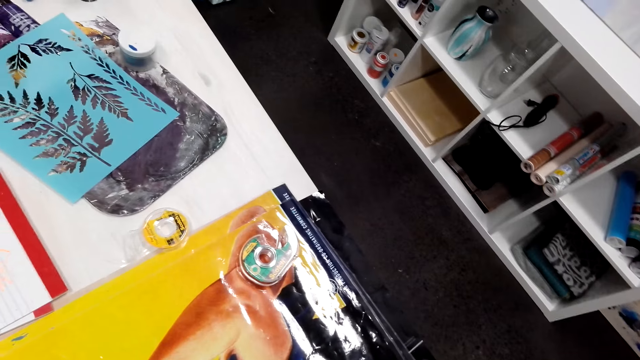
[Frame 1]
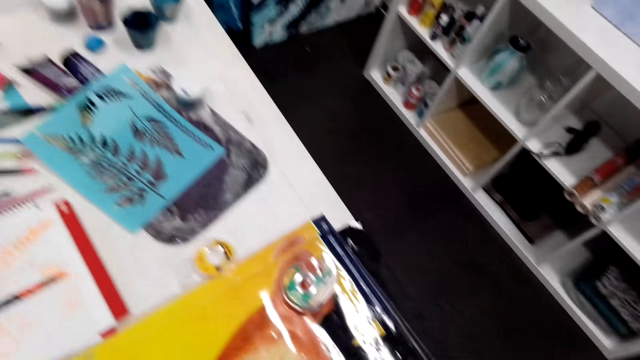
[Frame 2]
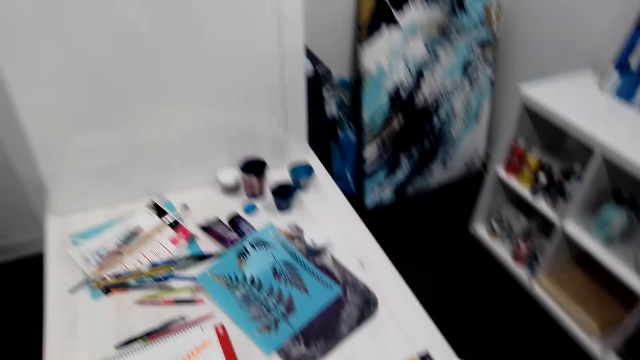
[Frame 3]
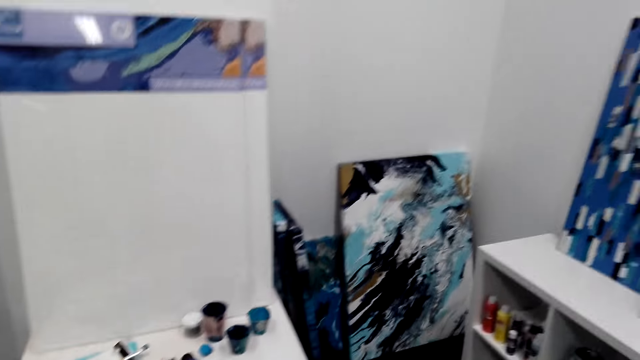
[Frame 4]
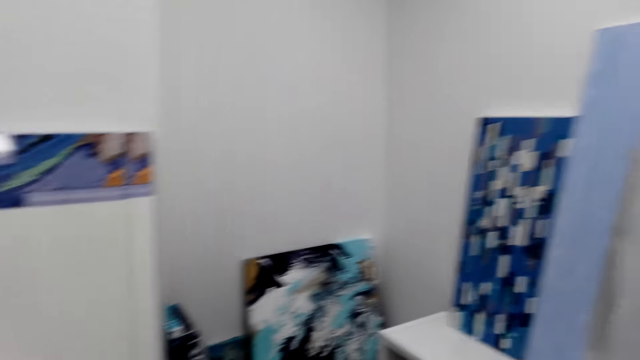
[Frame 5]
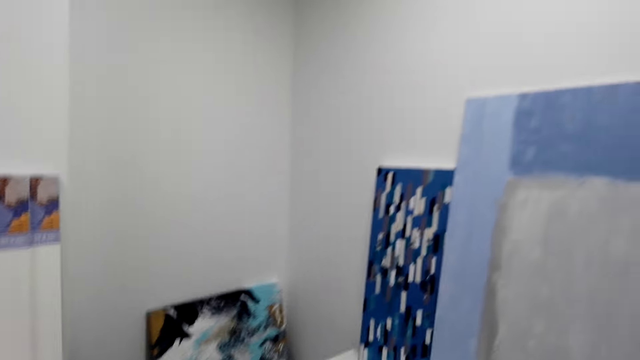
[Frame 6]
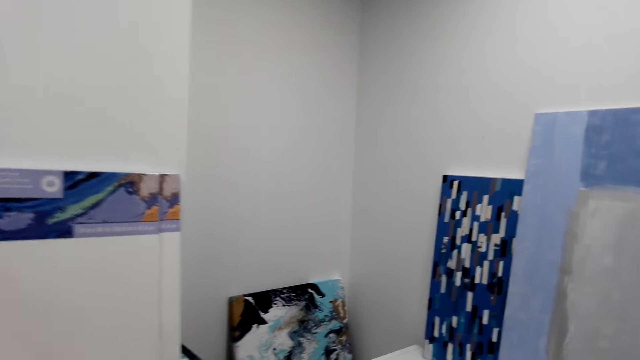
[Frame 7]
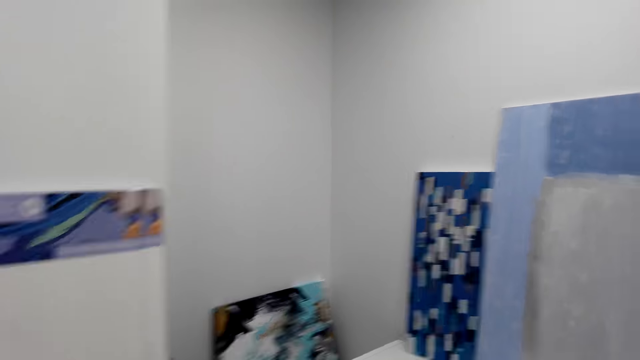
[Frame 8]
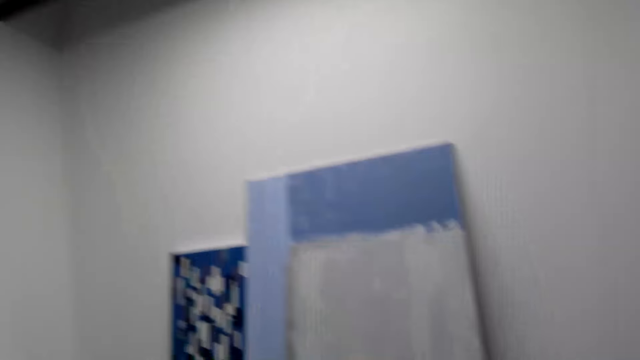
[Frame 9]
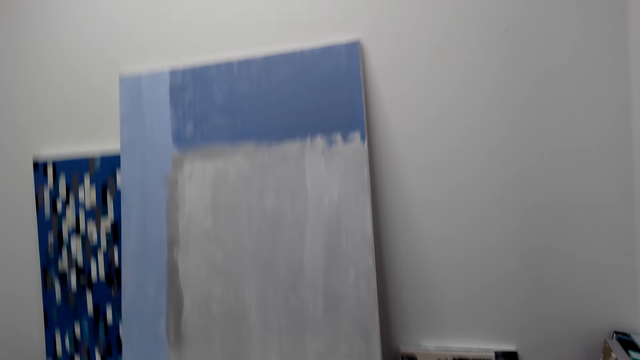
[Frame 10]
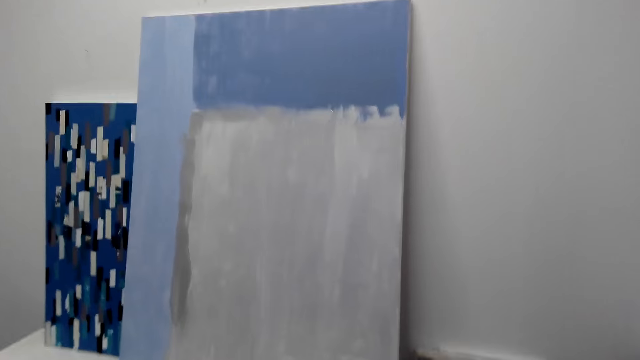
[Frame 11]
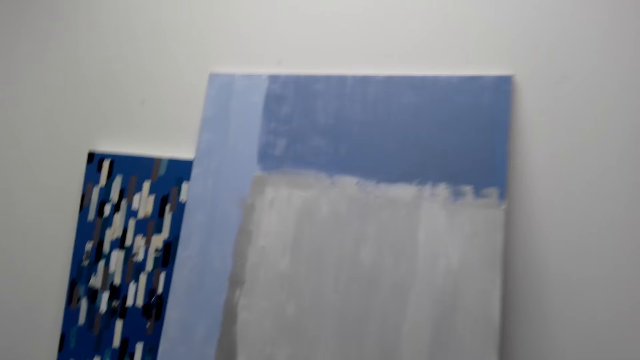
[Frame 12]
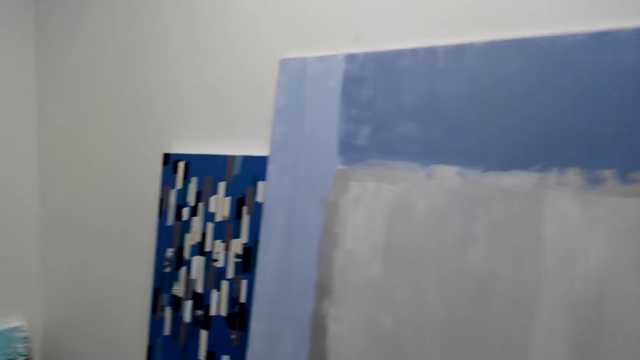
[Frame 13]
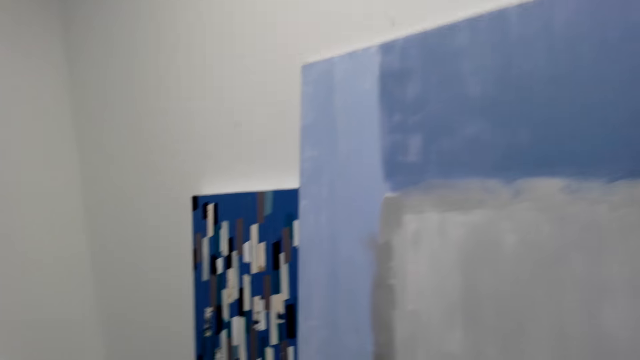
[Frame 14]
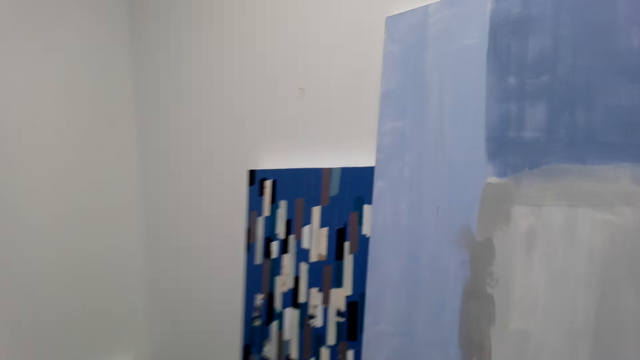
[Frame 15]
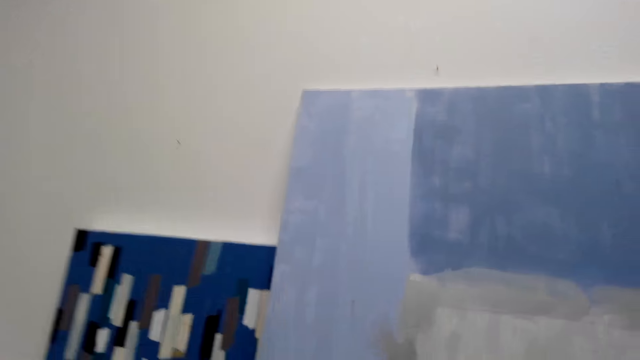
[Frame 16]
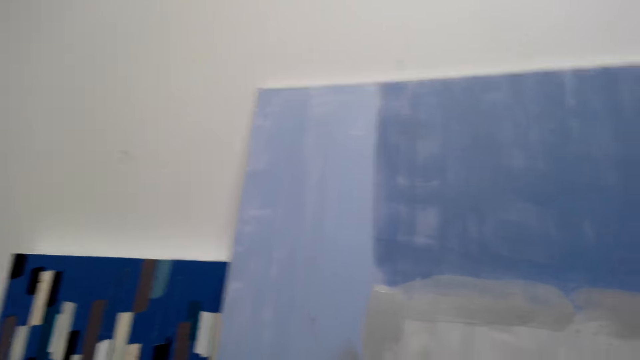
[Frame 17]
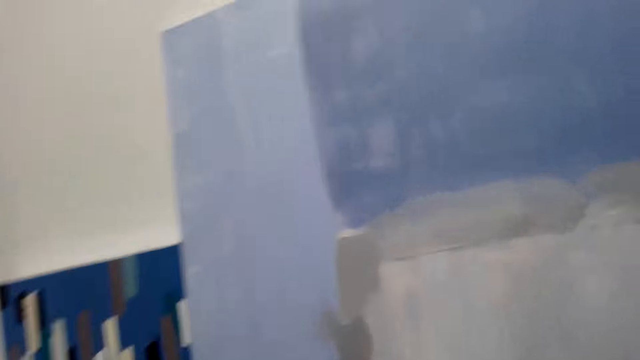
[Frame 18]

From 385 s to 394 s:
A person talks with the camera wearer. The camera wearer moves around the room.

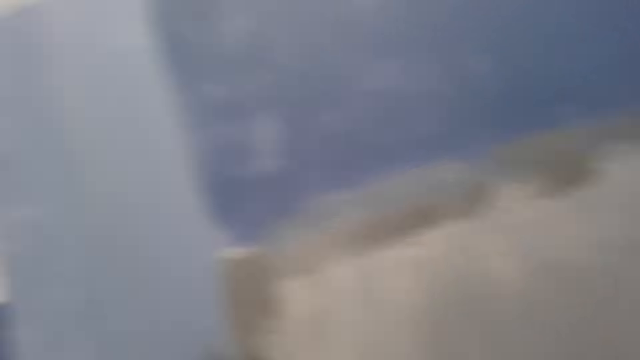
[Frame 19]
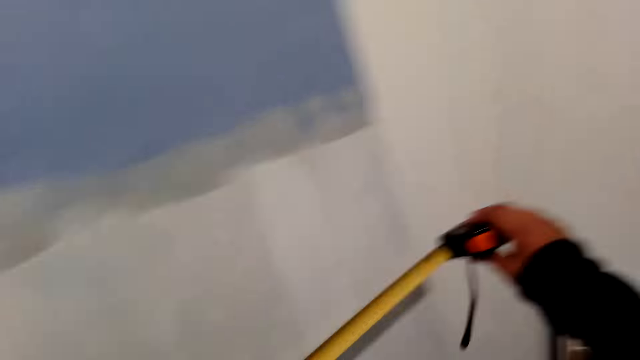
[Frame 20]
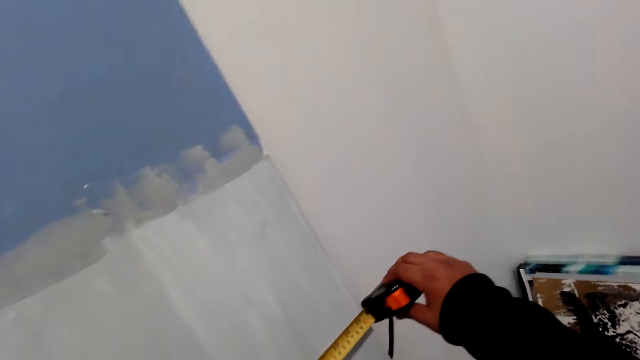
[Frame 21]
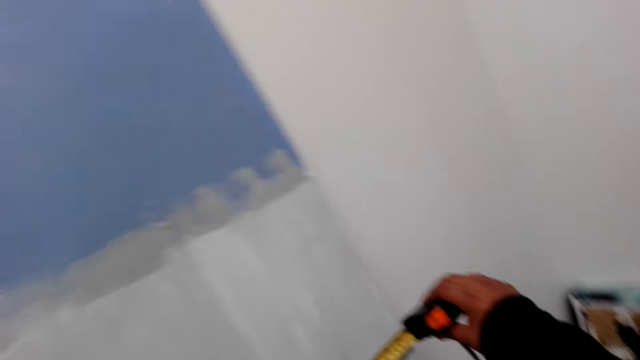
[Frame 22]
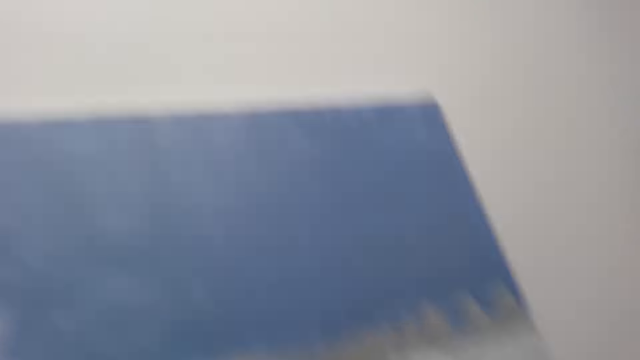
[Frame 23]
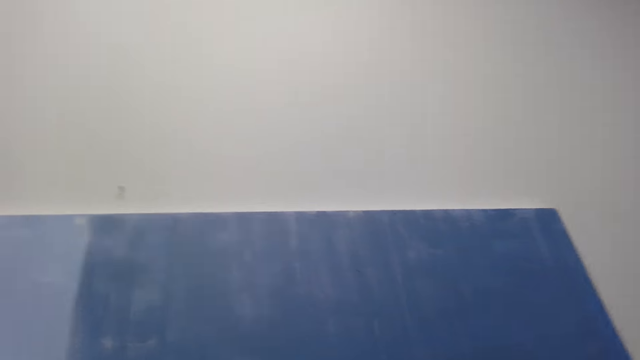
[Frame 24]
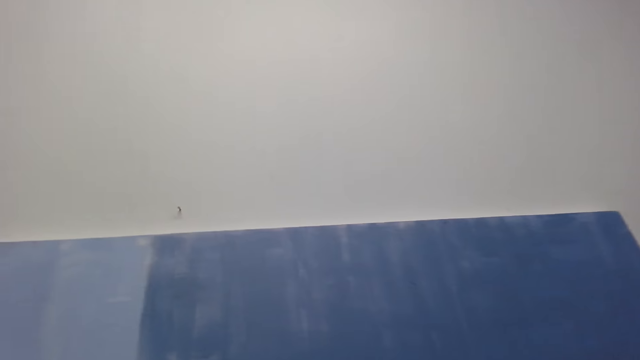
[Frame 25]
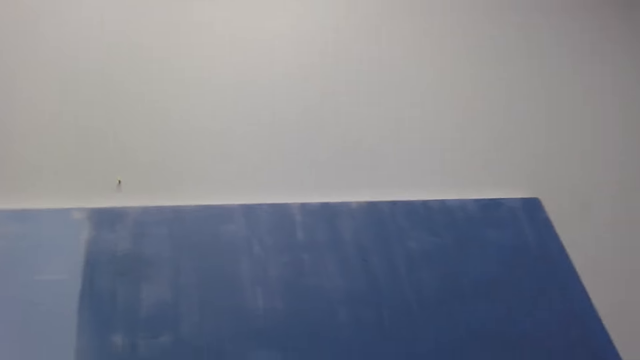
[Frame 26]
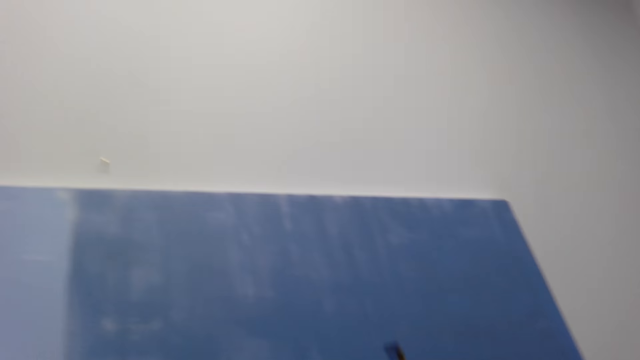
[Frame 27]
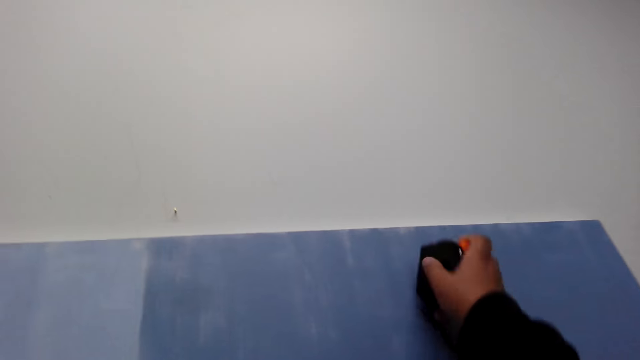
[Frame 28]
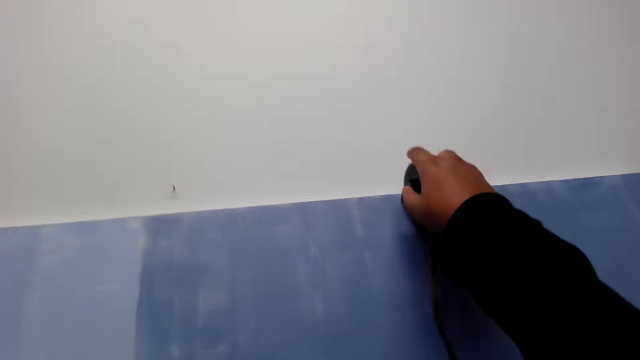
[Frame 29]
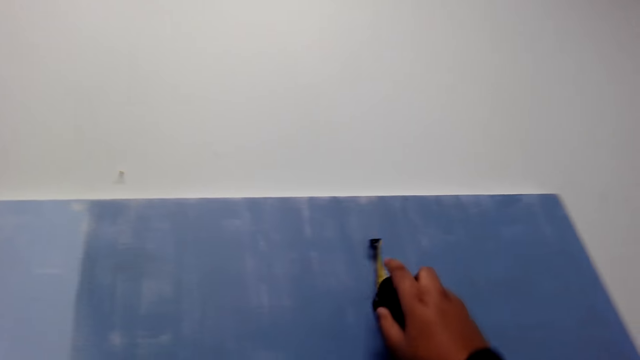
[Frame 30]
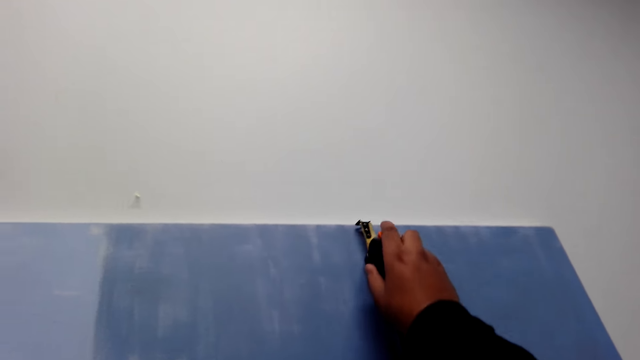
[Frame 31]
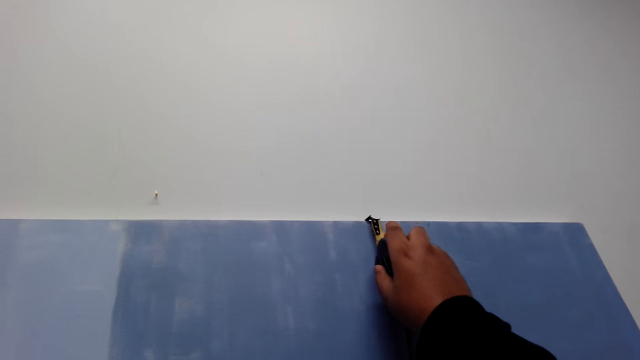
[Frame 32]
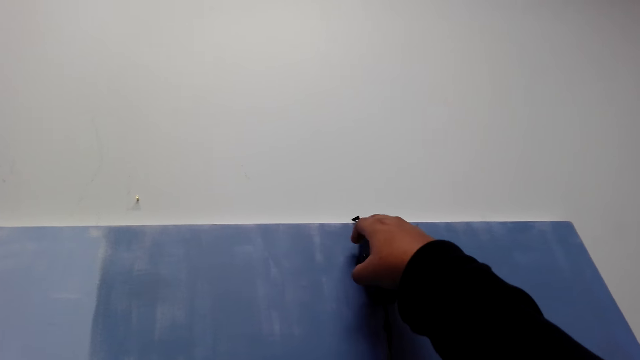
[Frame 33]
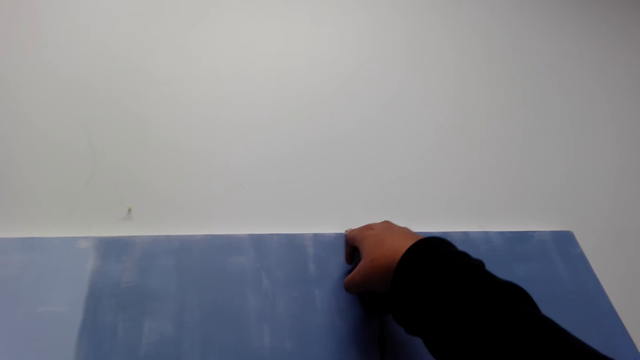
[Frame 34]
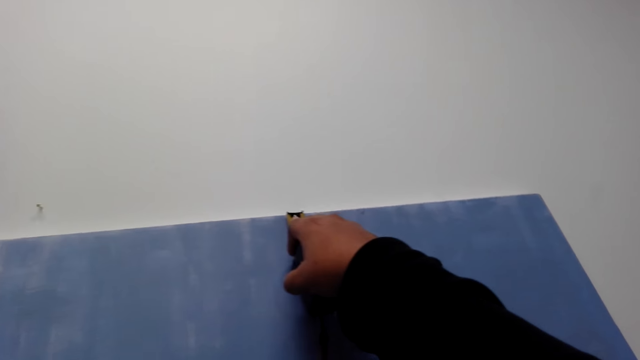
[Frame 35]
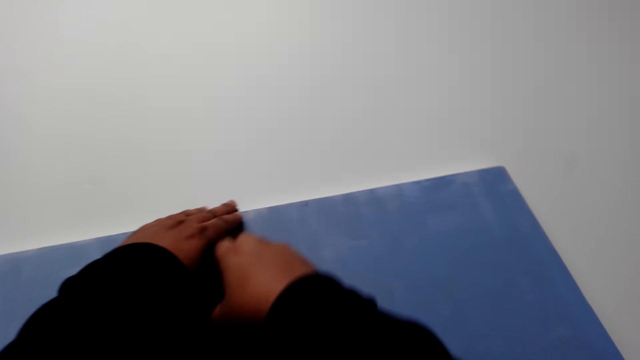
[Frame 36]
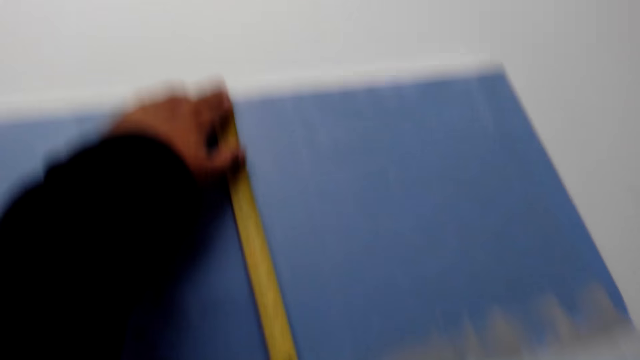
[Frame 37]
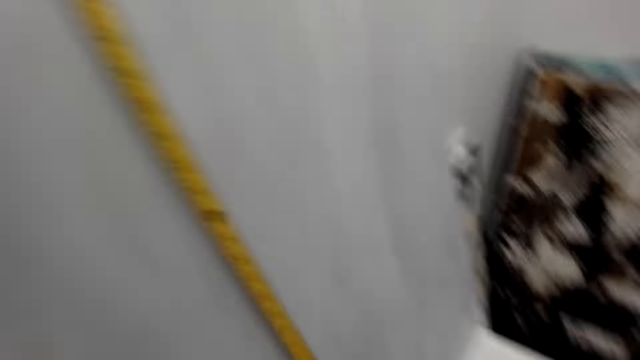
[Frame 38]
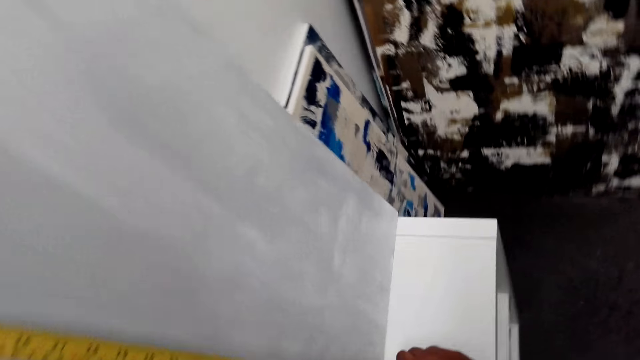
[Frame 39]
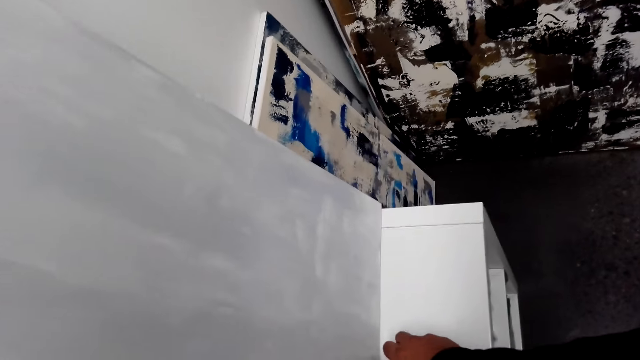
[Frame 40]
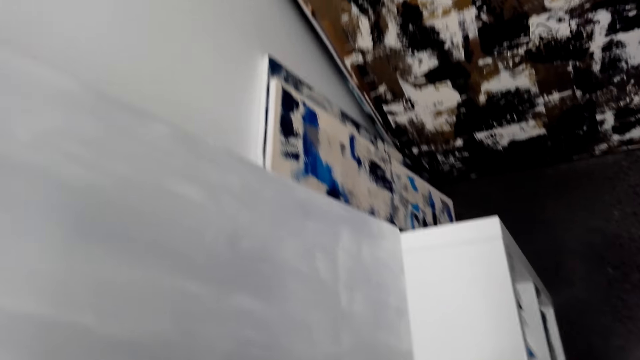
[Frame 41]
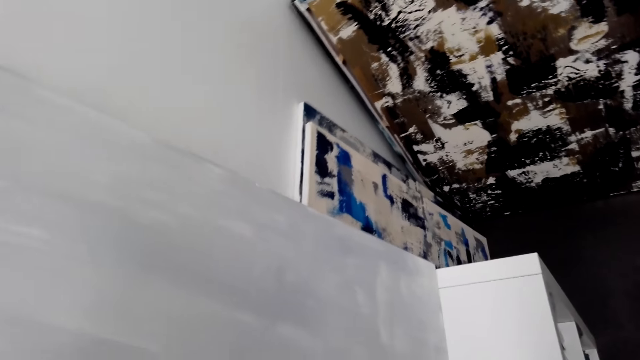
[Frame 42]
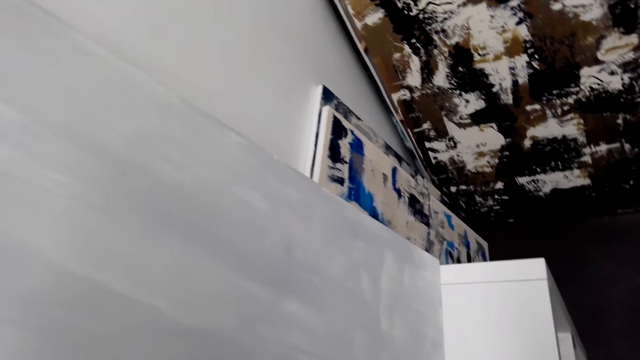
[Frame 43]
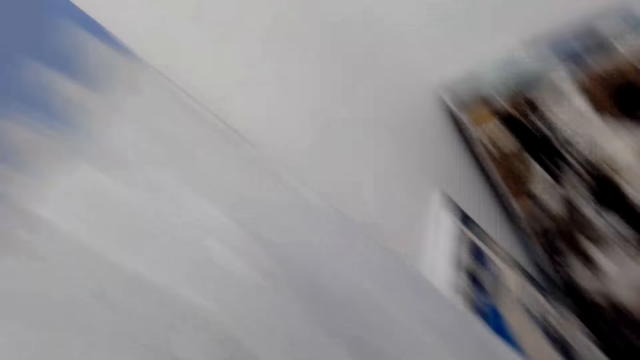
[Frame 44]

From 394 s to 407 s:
The camera wearer measures the lumber. They pick up the tape measure. They talk with a person.
